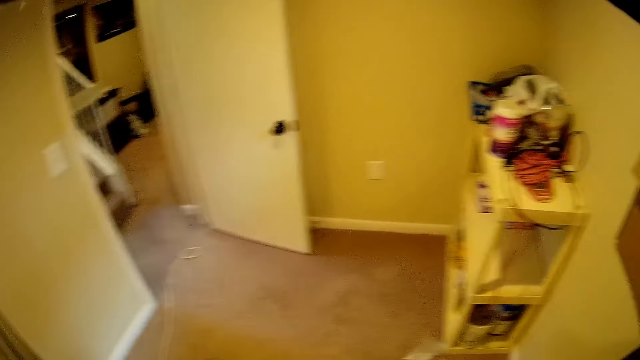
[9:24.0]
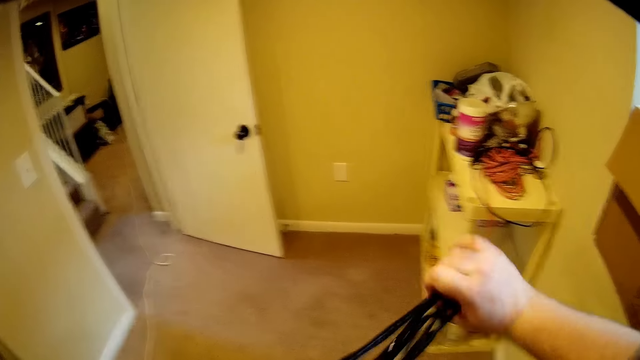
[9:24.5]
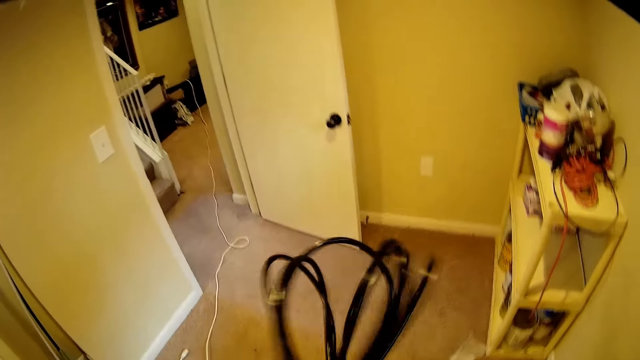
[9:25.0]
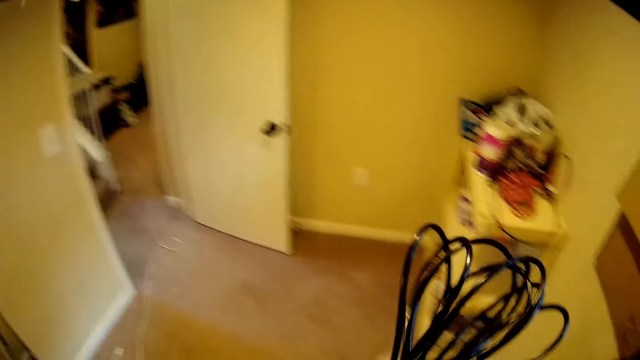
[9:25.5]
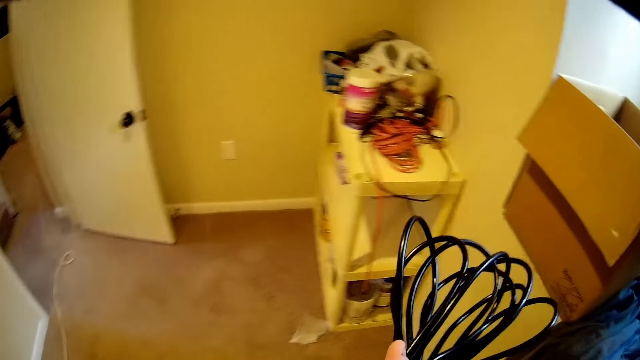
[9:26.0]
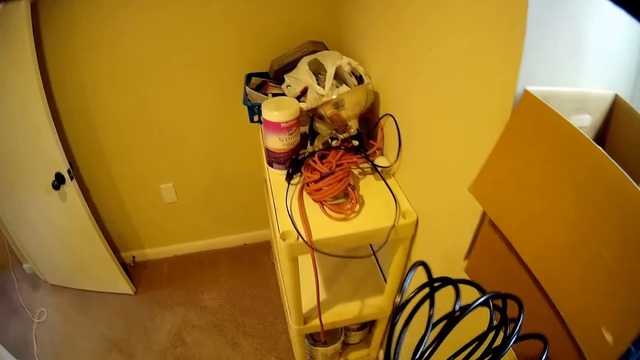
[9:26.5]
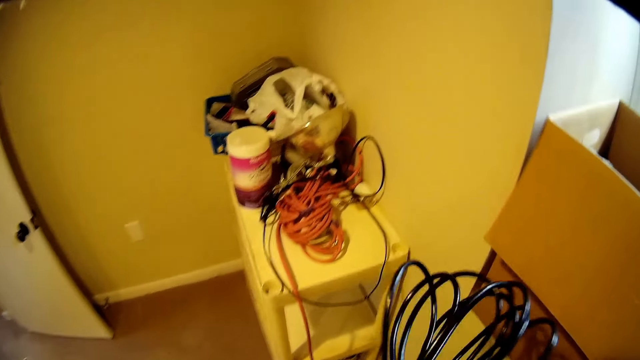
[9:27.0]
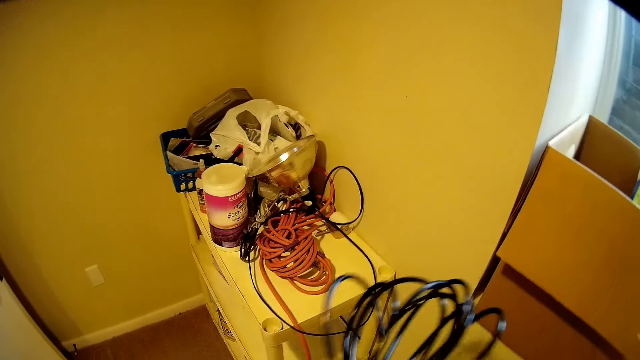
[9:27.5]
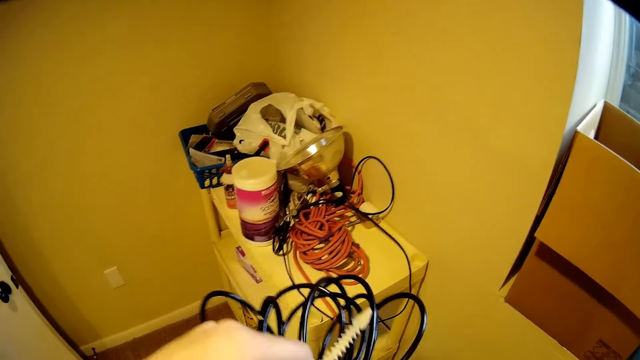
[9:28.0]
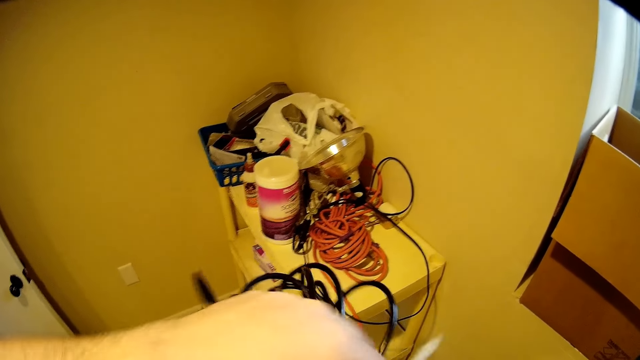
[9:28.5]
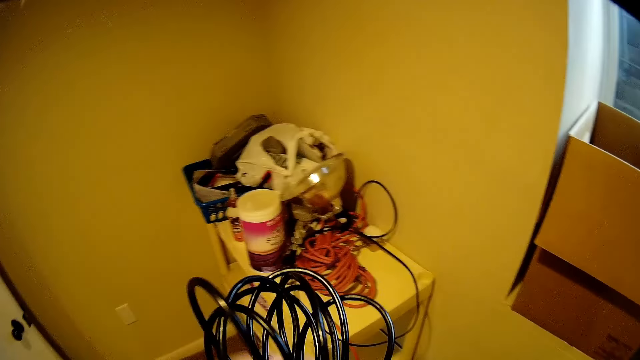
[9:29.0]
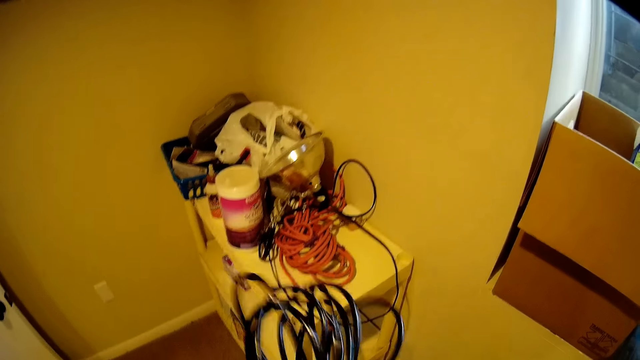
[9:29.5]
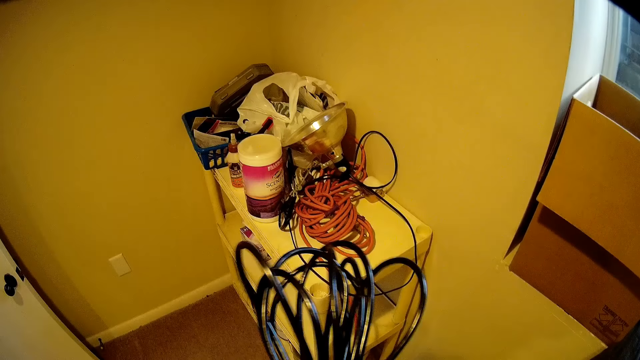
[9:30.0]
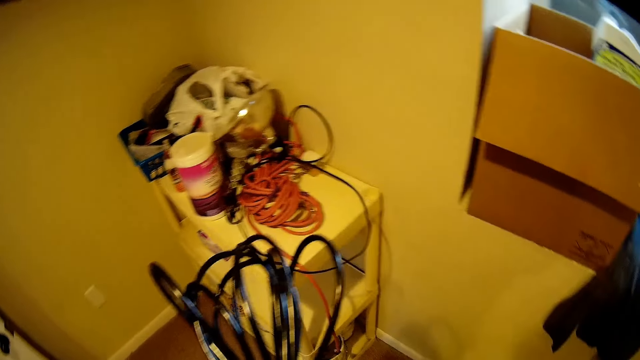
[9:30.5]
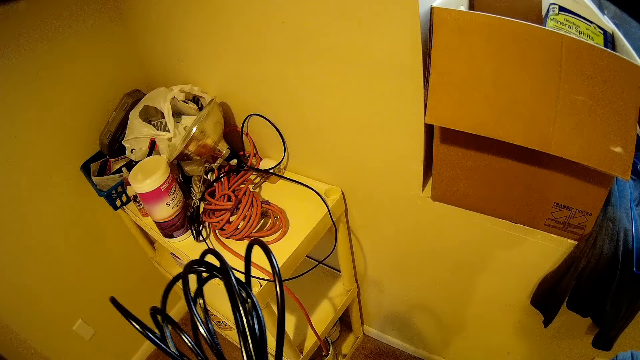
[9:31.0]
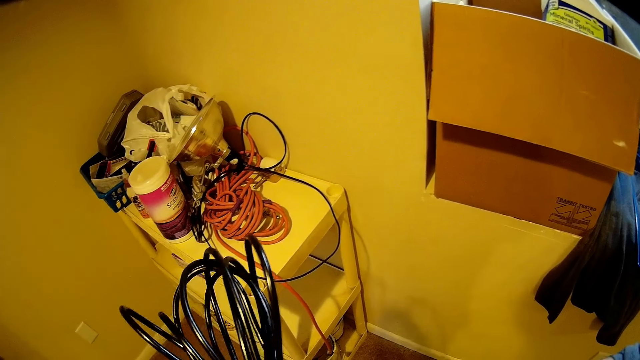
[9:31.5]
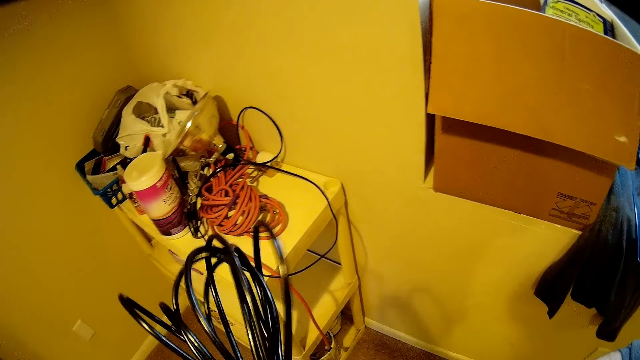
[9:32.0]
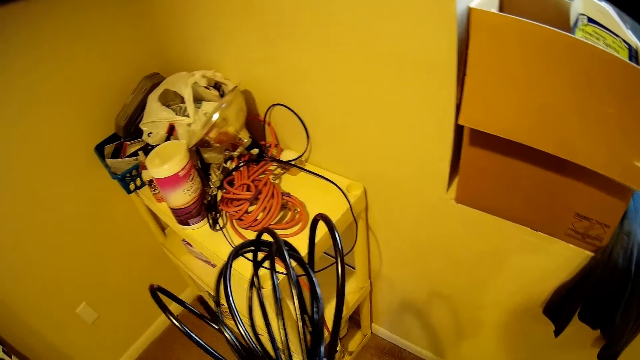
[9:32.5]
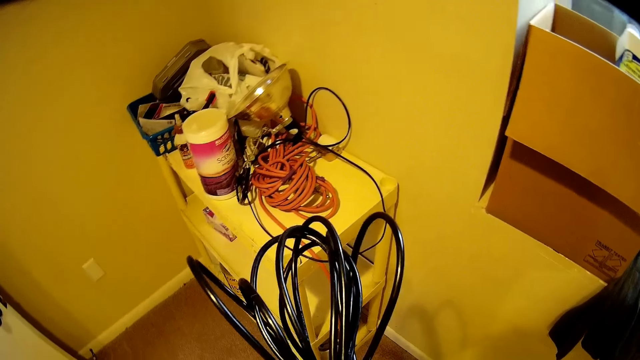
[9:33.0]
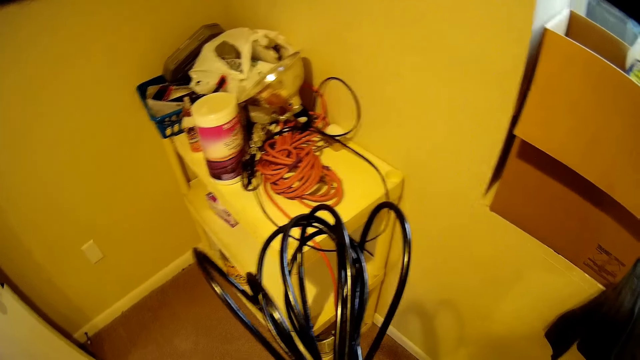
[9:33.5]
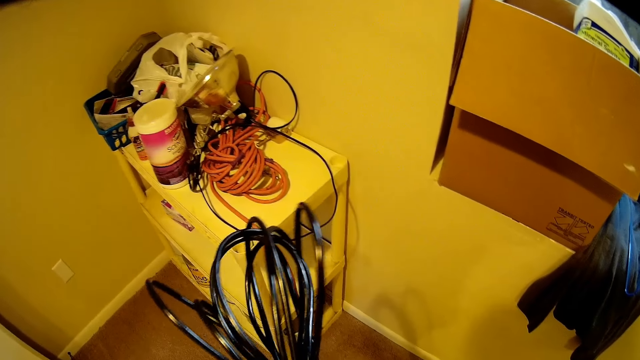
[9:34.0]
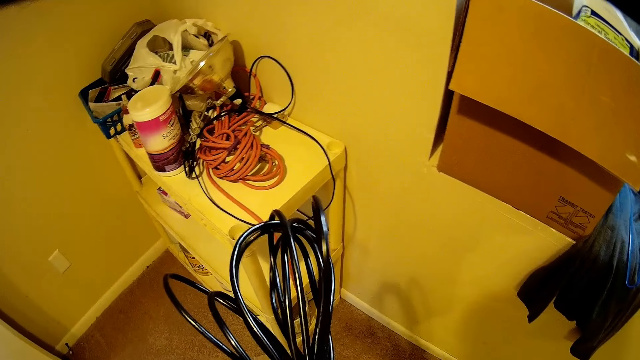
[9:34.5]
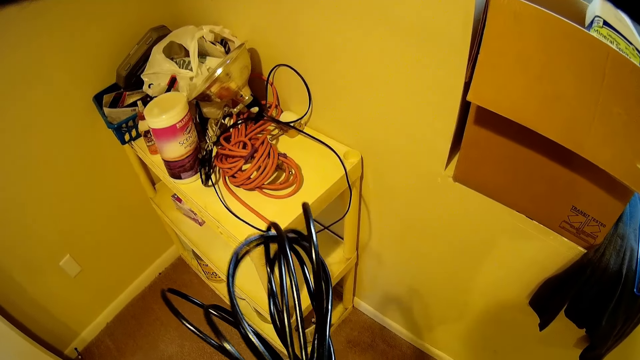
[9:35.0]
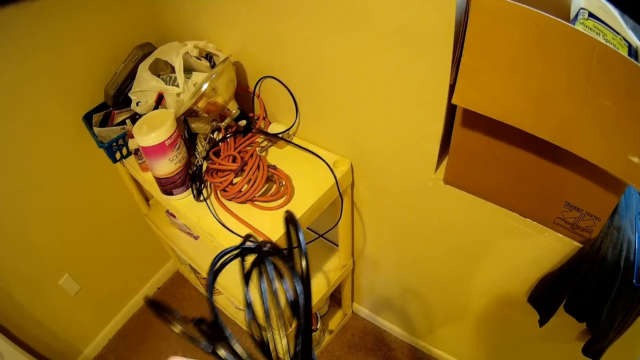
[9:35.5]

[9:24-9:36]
The camera wearer ties the wire around the cable.

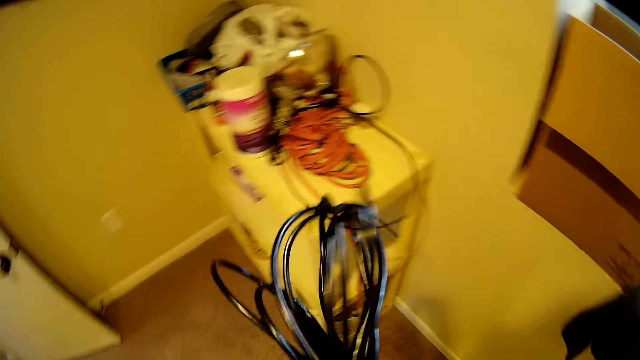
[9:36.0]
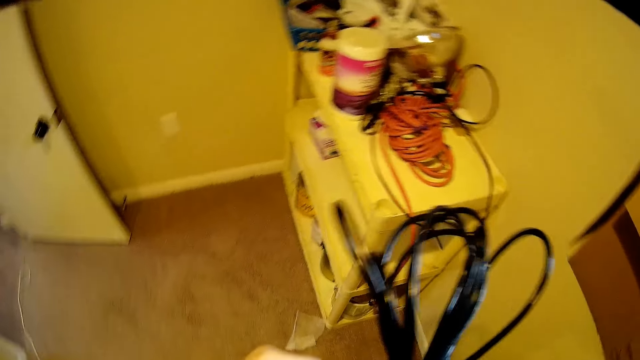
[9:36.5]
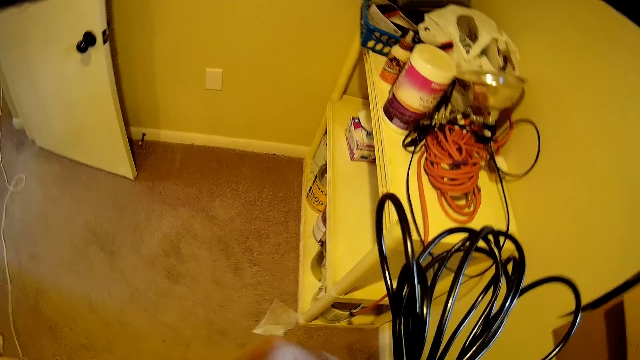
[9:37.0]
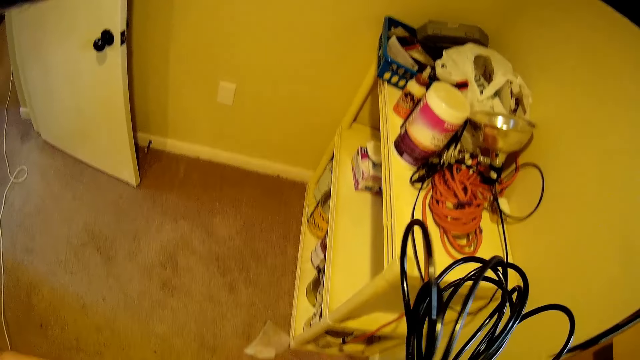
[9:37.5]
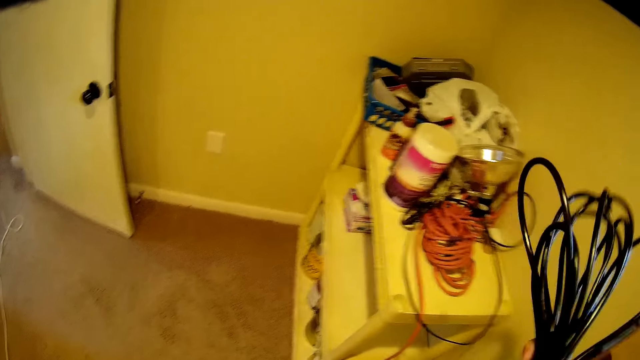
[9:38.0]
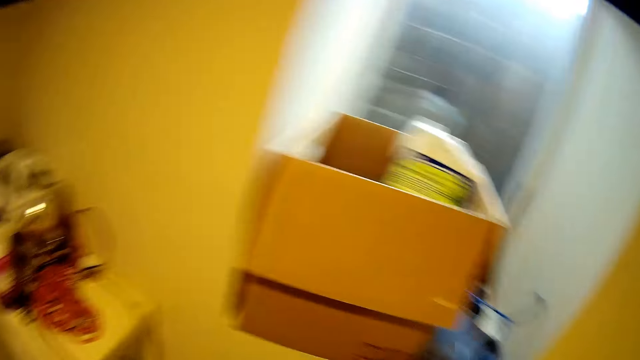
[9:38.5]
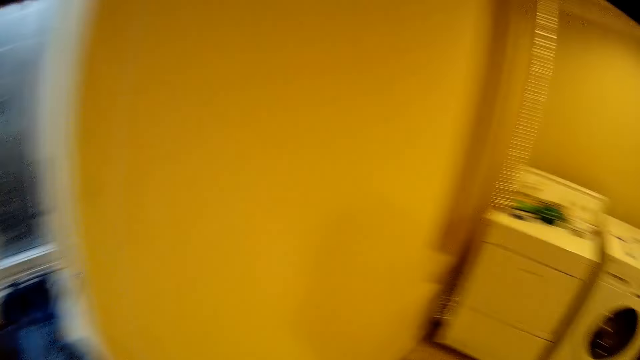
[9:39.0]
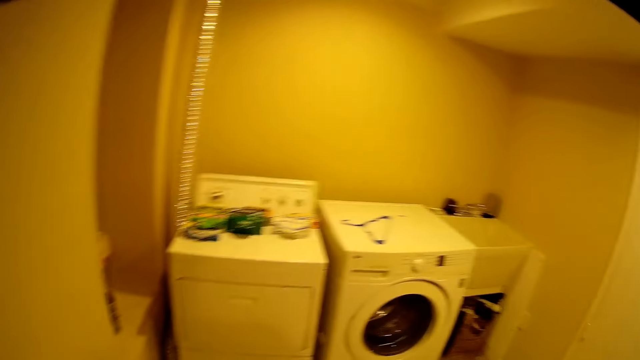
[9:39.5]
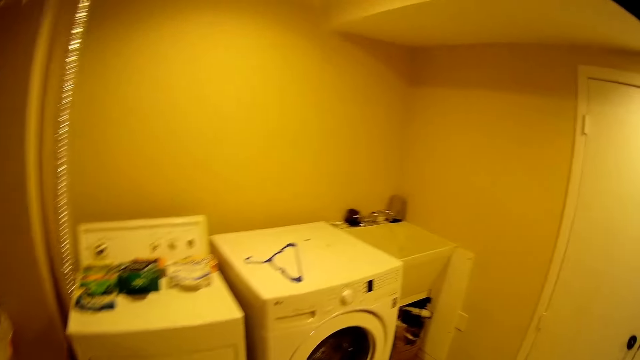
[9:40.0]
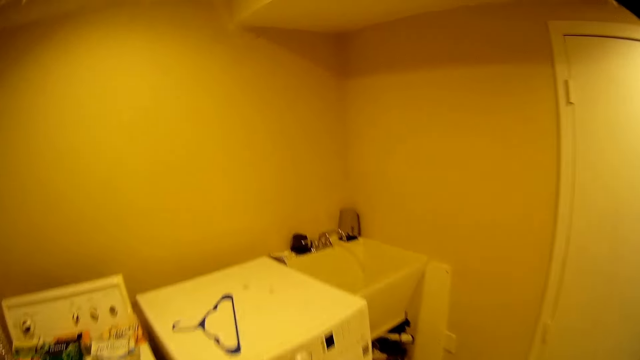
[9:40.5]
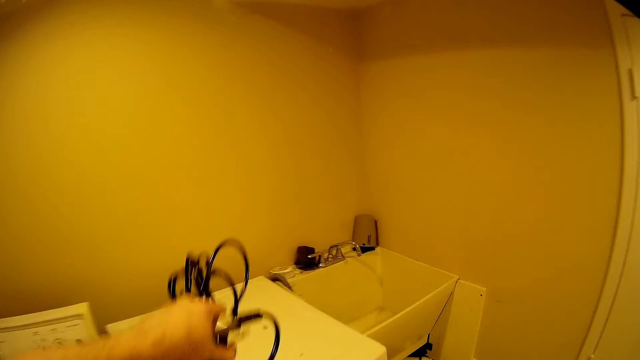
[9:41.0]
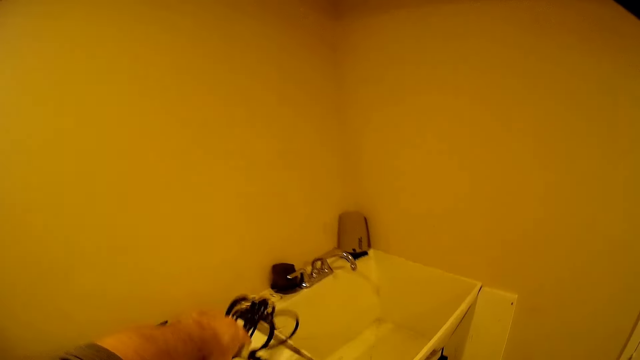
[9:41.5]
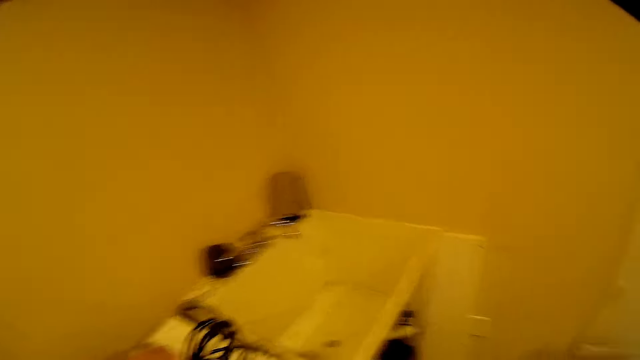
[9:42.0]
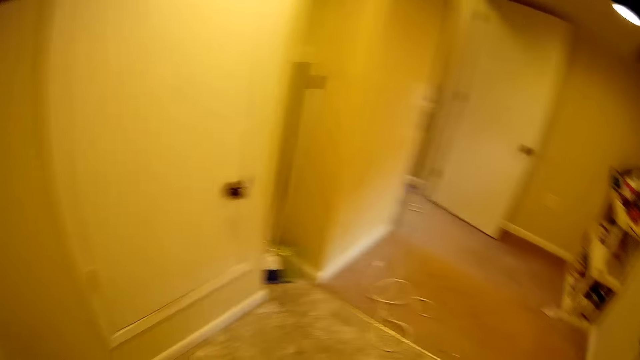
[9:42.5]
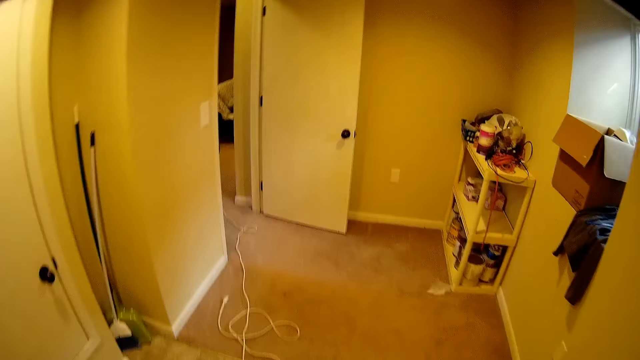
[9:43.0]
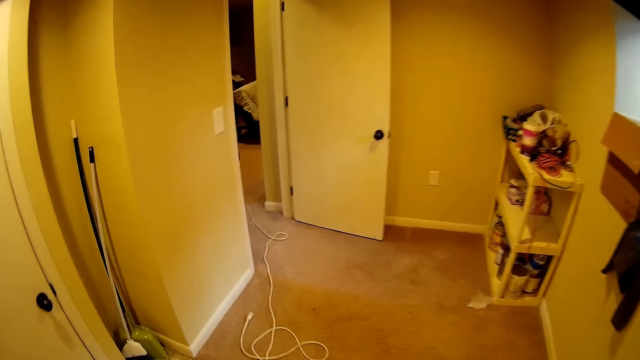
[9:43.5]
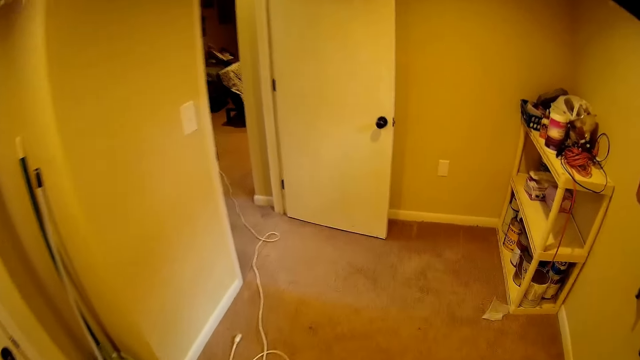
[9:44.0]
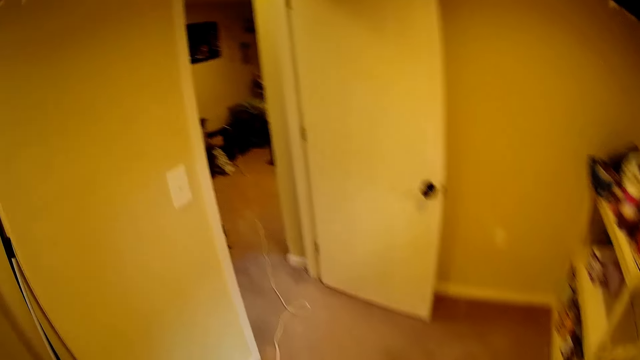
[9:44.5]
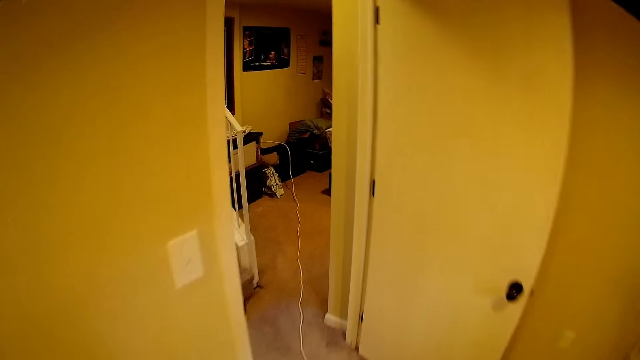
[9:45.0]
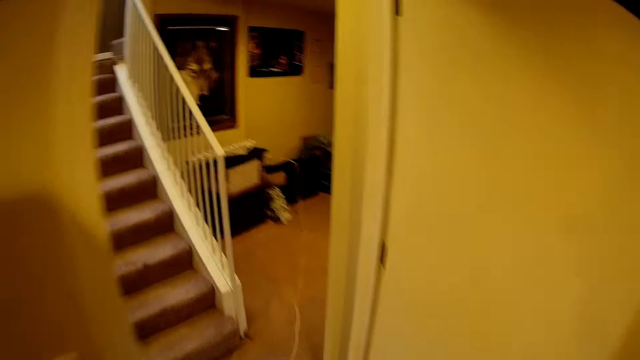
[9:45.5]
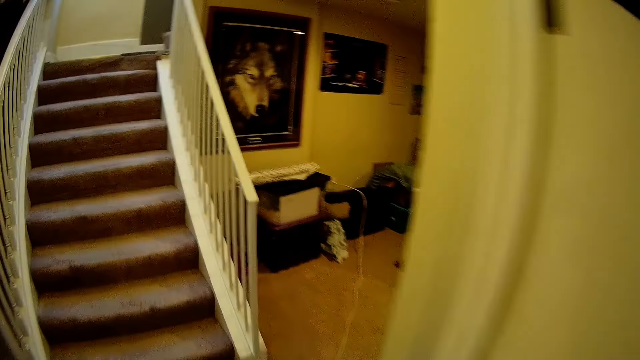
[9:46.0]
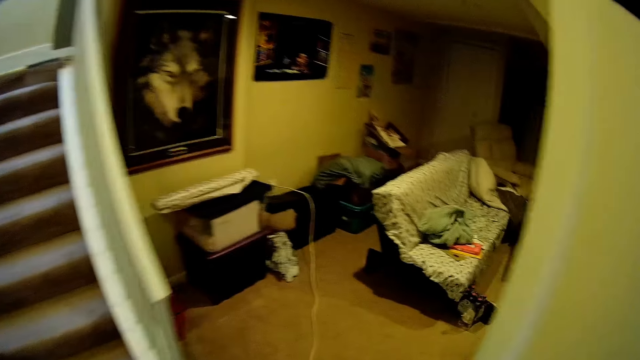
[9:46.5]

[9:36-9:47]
The camera wearer turns around the room and walks around the room. They put the cable on top of the washing machine. They turn around the room and walk around the room.
